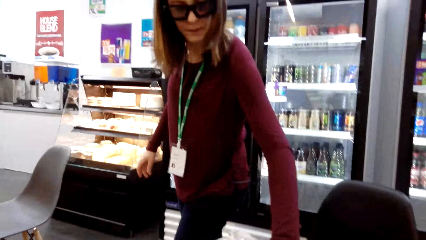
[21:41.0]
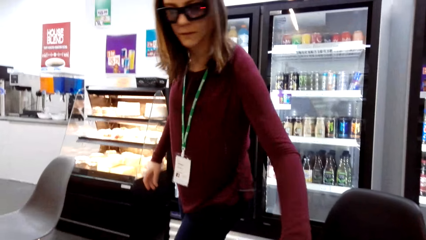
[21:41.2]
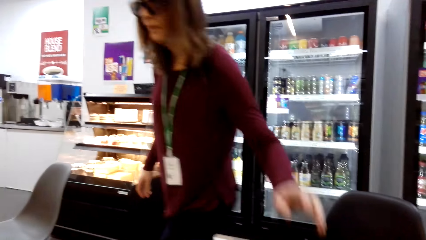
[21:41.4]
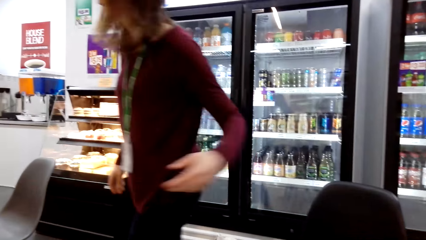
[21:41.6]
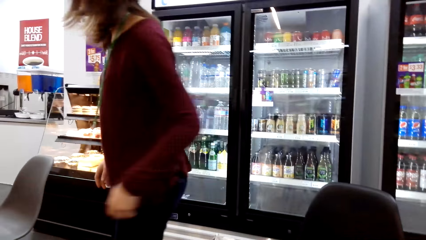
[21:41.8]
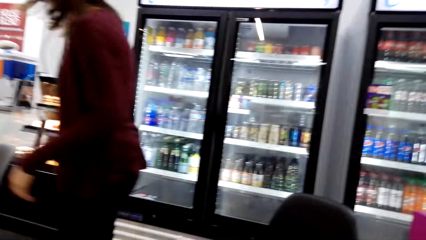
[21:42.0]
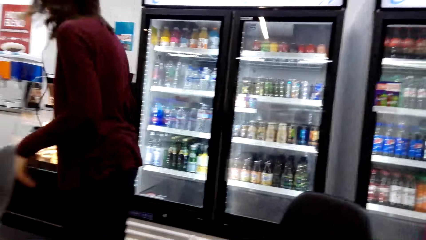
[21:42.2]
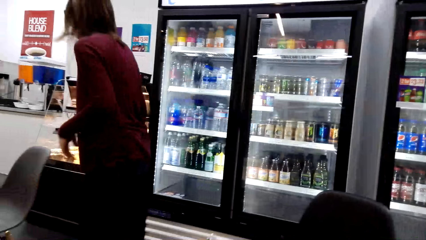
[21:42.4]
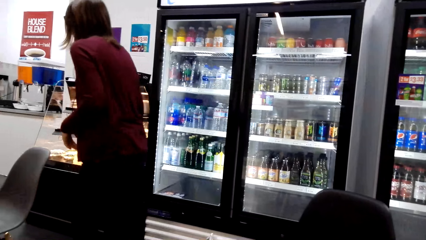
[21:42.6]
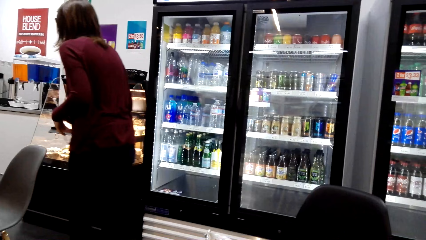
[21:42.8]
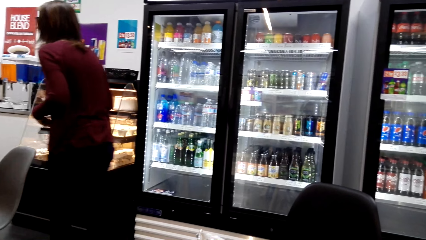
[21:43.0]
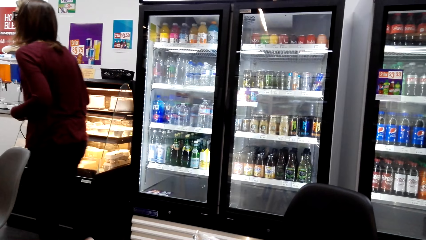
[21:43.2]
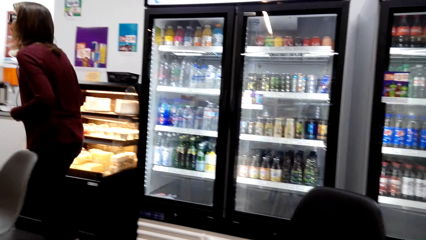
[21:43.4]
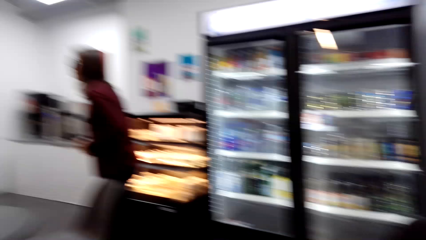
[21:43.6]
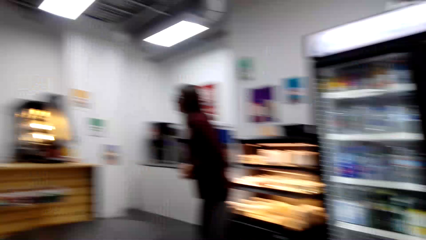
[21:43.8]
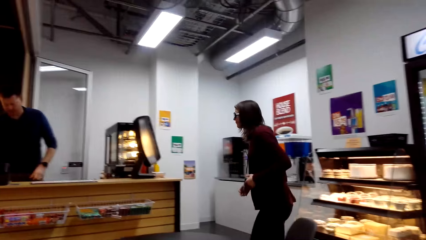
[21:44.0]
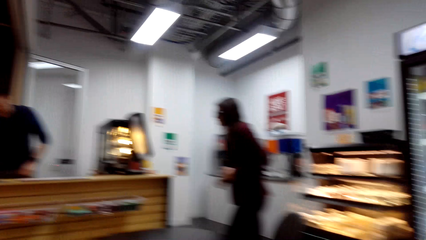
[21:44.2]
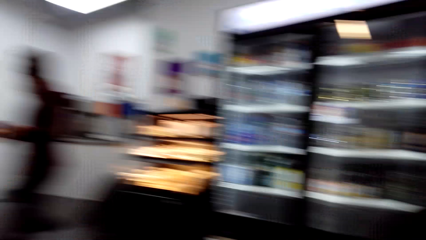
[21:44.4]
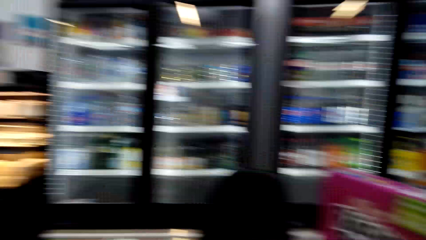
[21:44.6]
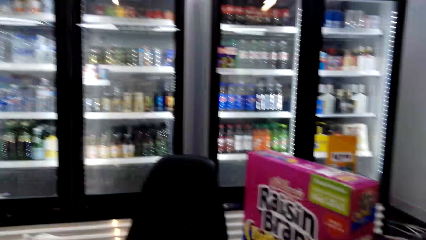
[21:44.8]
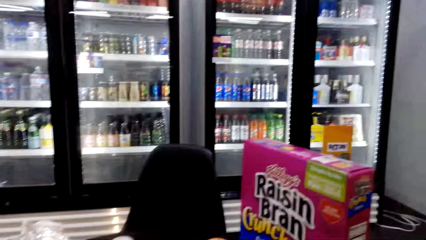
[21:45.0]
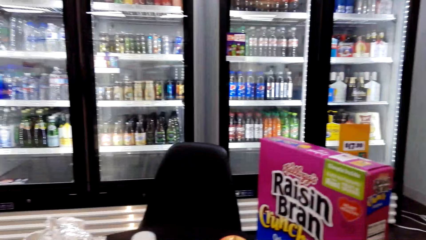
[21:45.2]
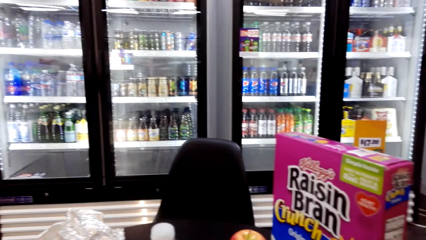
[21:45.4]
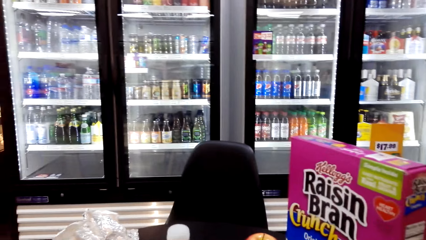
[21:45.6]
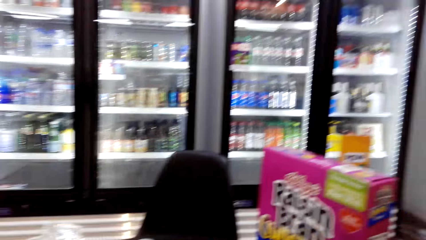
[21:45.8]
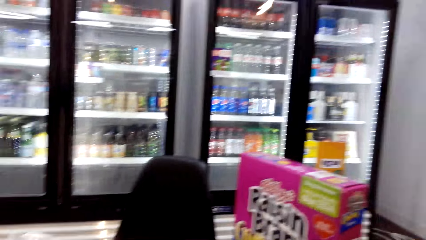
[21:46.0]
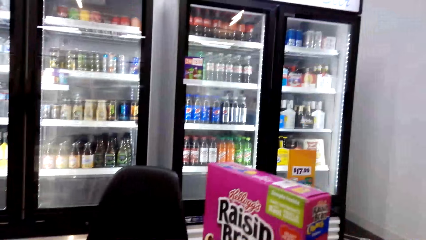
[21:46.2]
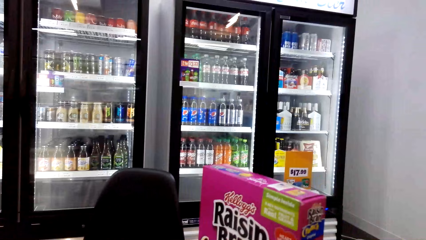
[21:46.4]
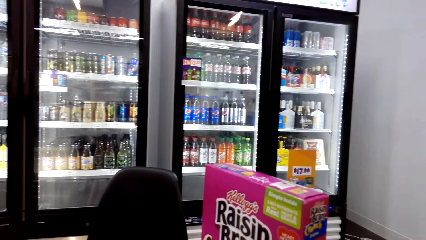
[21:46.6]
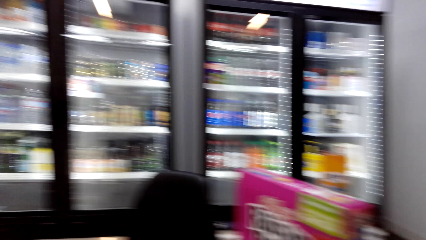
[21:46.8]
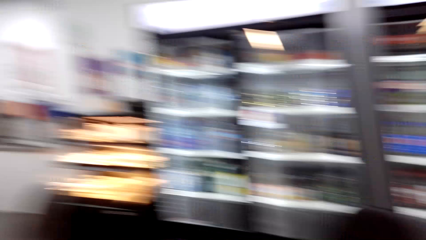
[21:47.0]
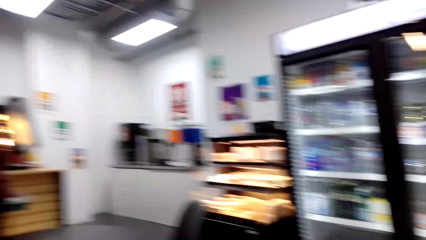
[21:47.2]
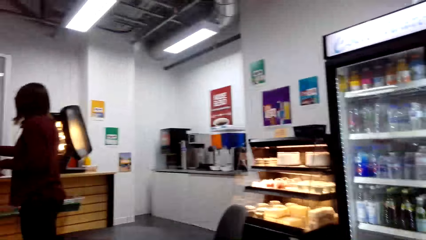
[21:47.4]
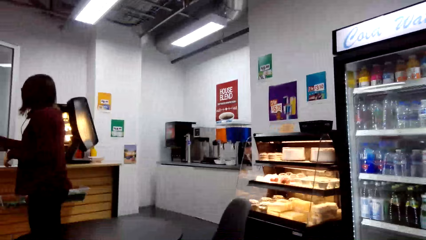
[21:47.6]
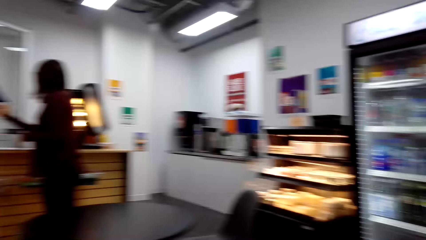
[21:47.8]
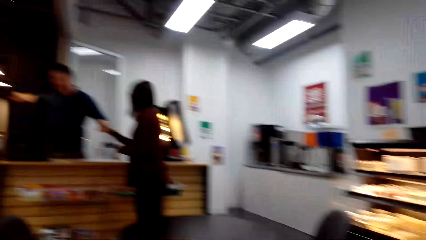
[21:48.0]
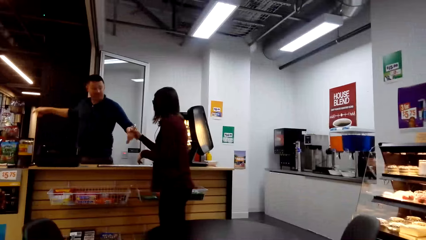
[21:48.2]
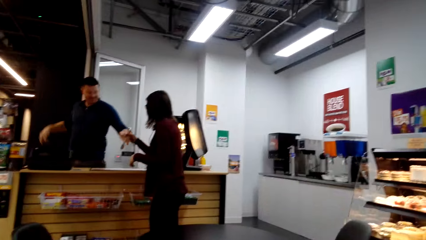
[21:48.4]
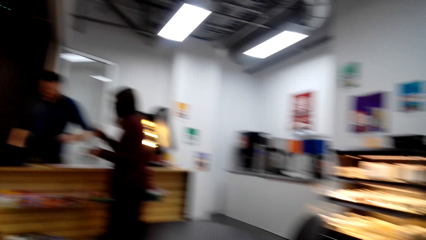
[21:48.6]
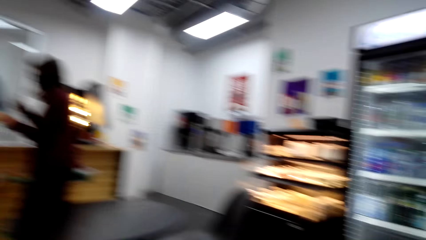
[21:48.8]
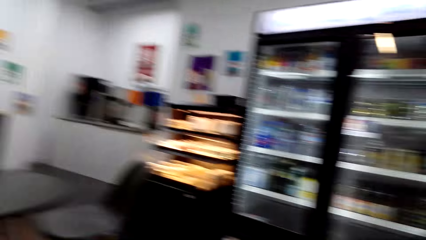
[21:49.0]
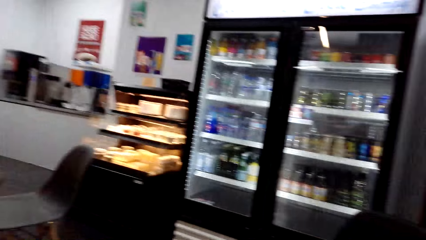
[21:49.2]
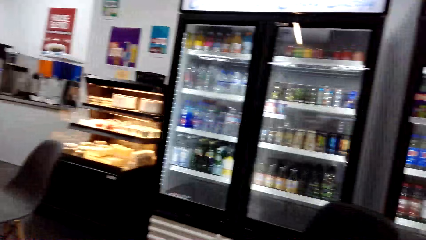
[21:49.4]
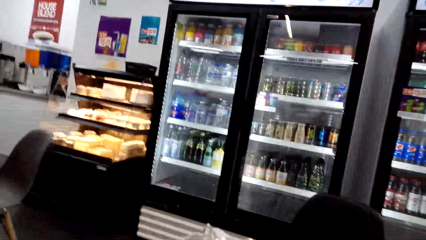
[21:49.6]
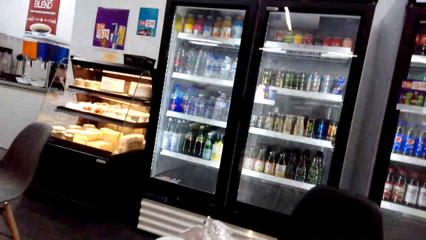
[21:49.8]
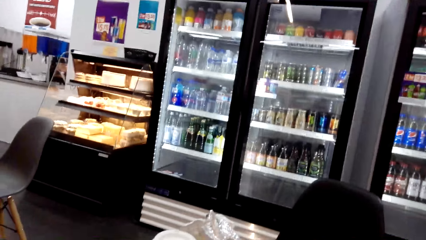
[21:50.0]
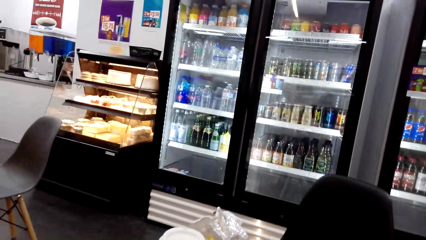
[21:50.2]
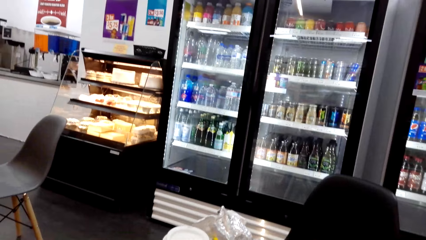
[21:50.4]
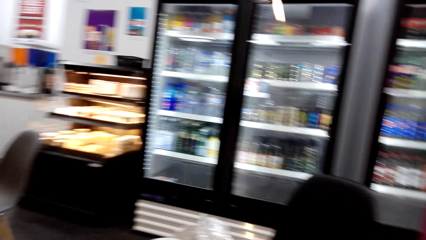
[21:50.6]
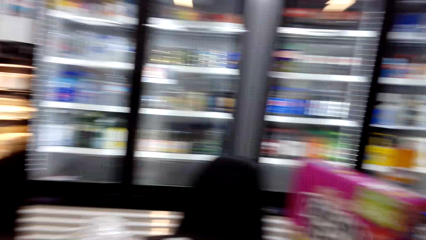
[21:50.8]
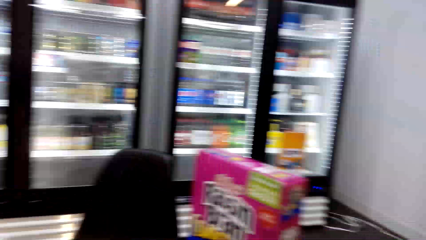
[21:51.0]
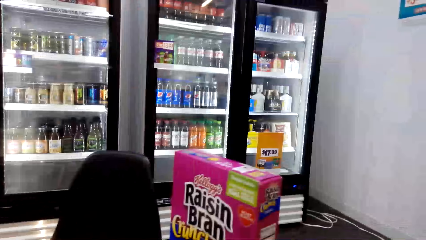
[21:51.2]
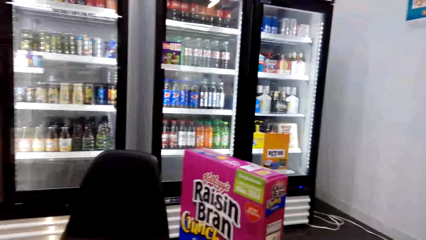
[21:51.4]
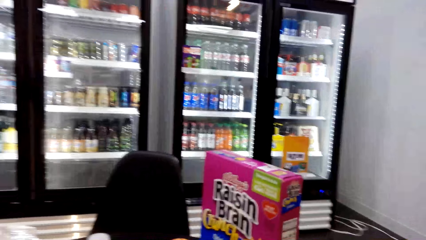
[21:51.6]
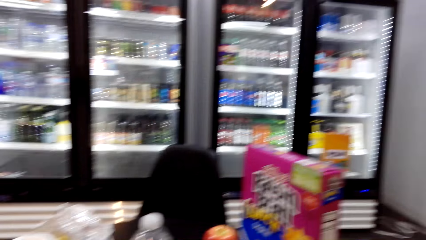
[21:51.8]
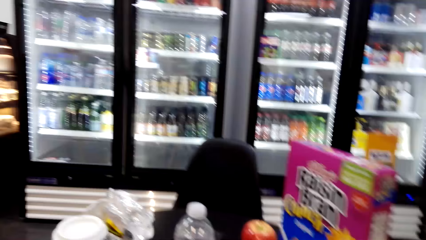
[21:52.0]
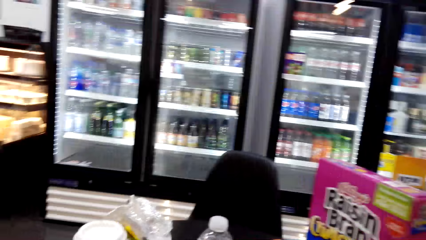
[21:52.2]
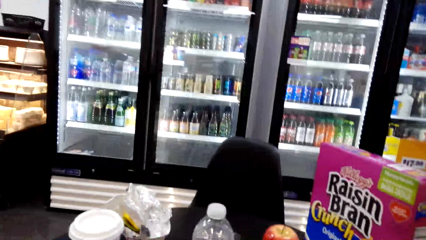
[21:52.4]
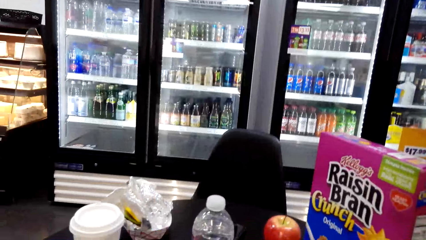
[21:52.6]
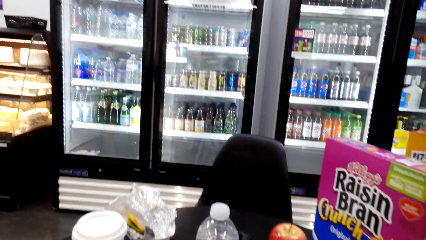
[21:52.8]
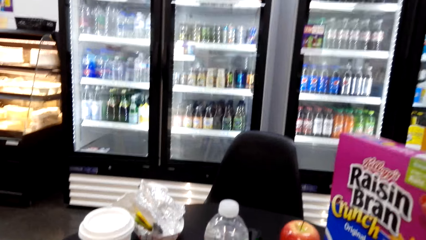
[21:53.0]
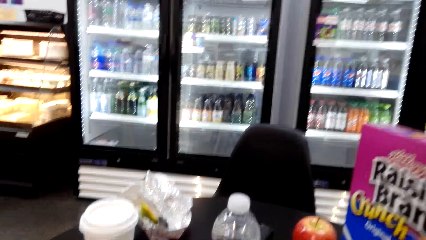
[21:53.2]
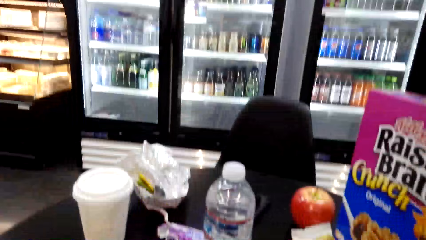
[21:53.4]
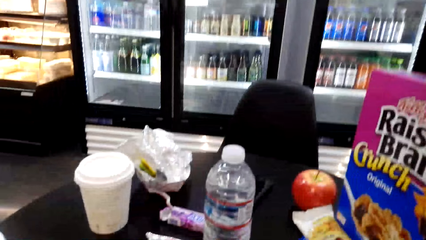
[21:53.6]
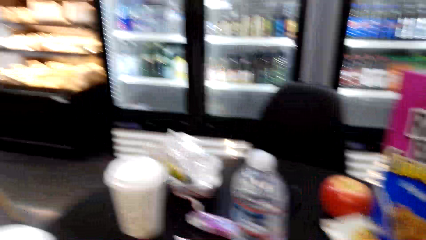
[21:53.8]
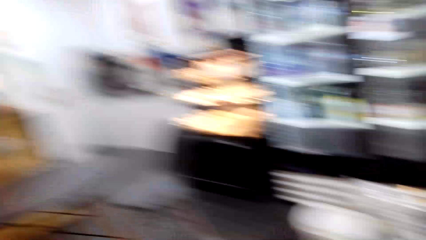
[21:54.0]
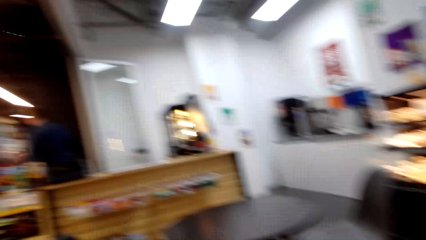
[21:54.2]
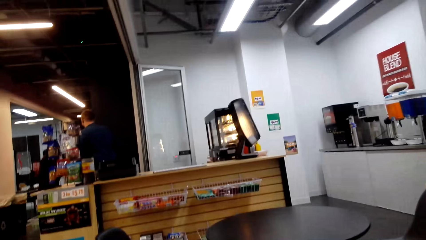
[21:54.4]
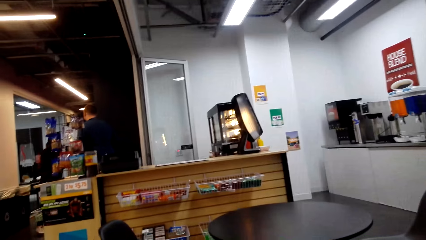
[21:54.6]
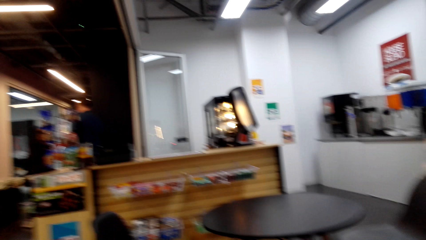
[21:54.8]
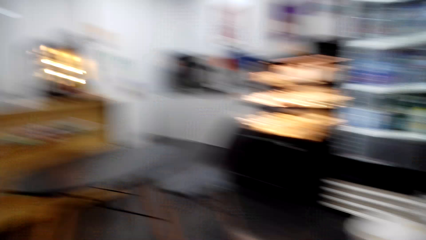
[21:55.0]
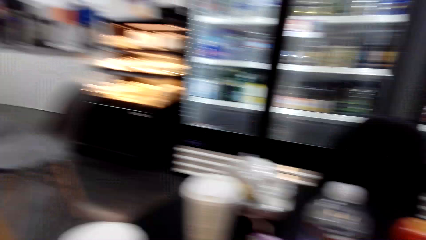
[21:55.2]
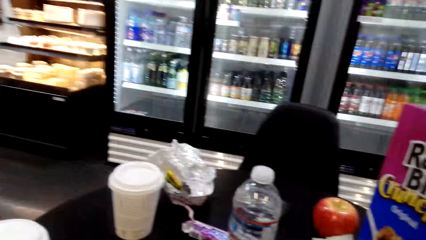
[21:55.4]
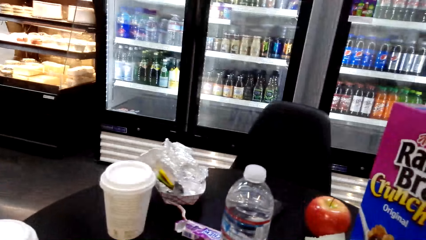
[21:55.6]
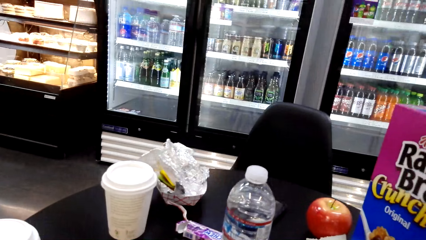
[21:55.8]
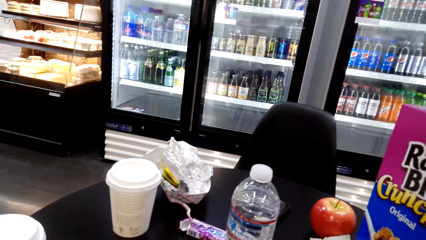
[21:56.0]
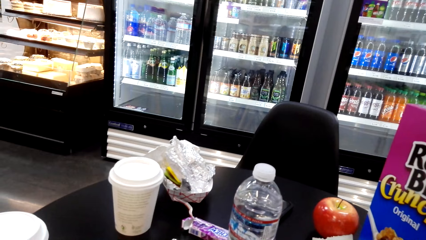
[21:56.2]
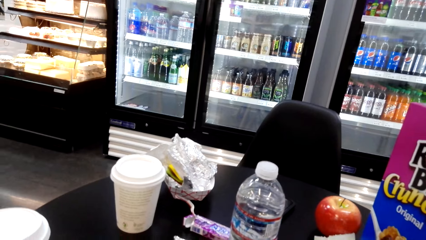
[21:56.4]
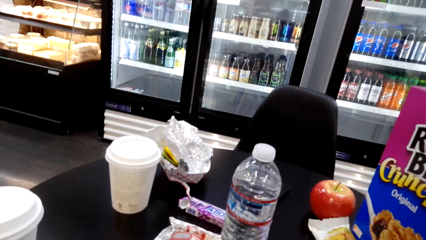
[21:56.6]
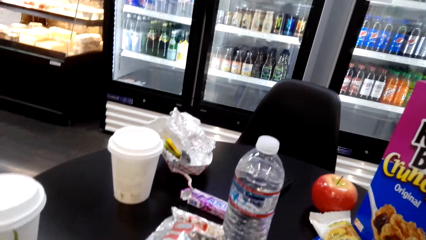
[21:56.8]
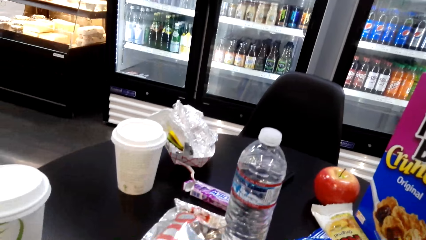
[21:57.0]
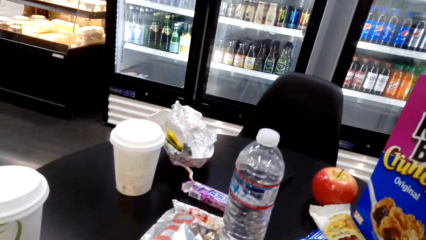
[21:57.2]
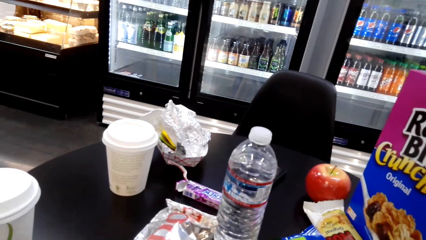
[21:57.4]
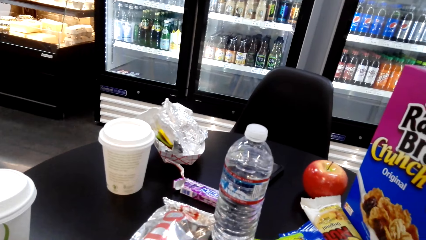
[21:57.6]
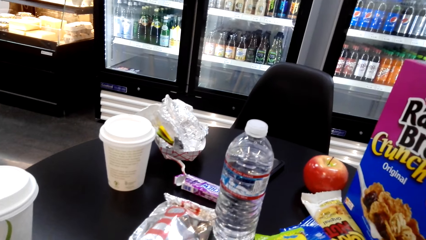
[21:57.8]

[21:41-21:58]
A woman walks around the shop. The woman converses with a man. The camera wearer looks around the shop. The woman picks up keys. The camera wearer looks around the shop. The man looks around the shop. The camera wearer looks around the shop.
